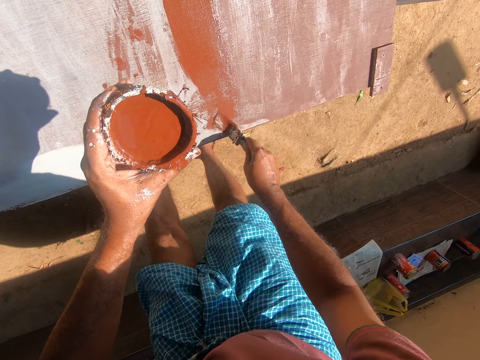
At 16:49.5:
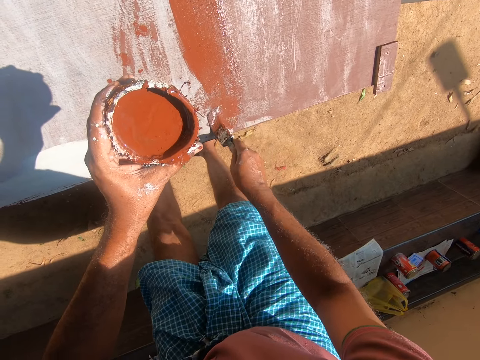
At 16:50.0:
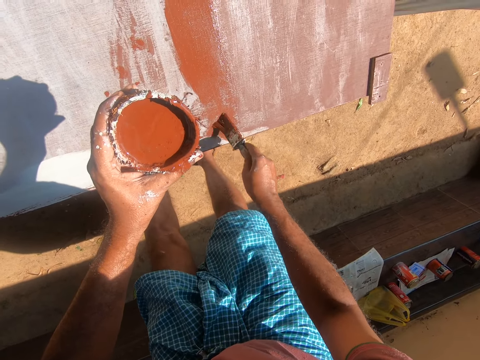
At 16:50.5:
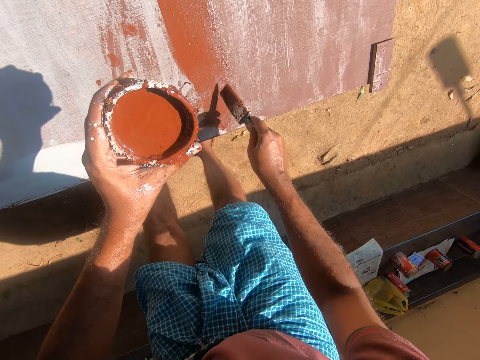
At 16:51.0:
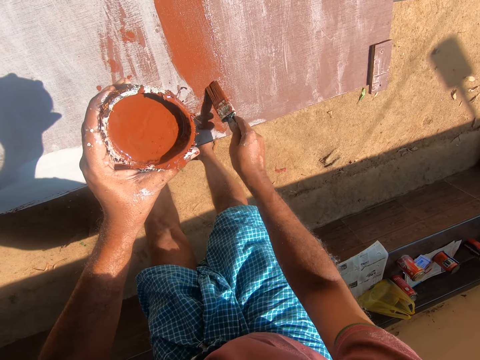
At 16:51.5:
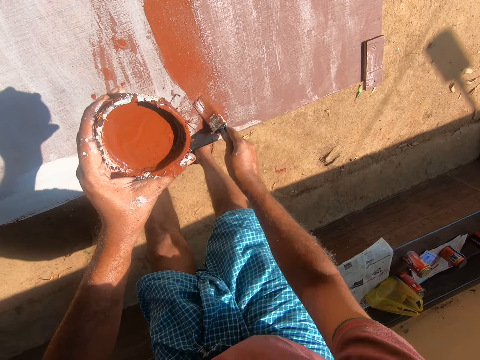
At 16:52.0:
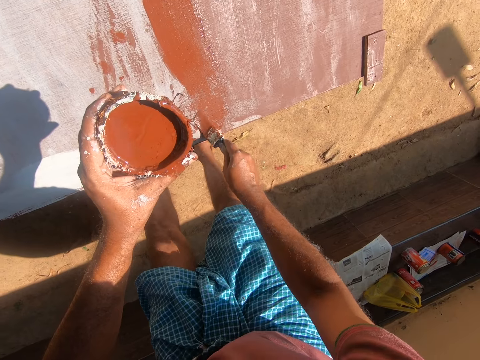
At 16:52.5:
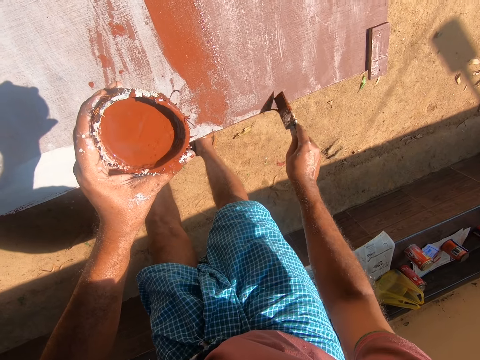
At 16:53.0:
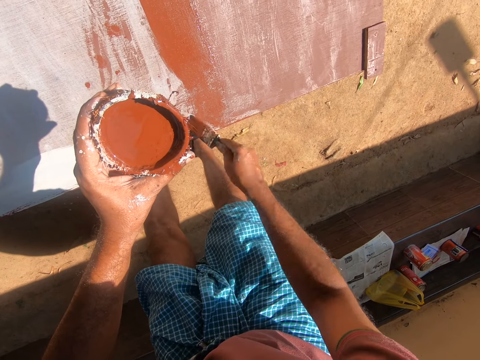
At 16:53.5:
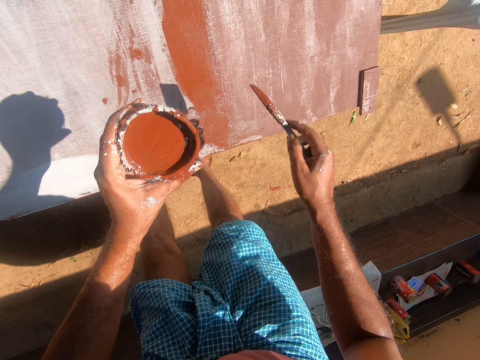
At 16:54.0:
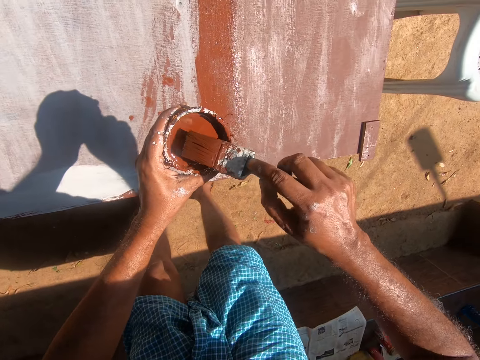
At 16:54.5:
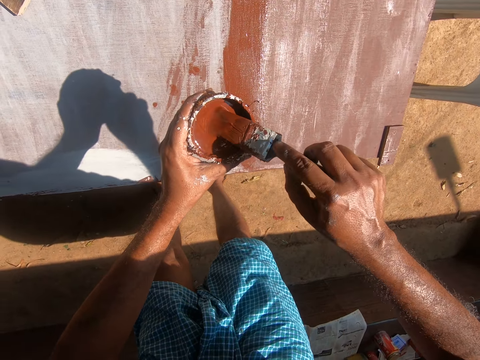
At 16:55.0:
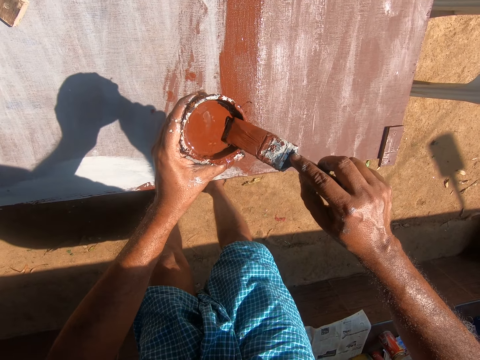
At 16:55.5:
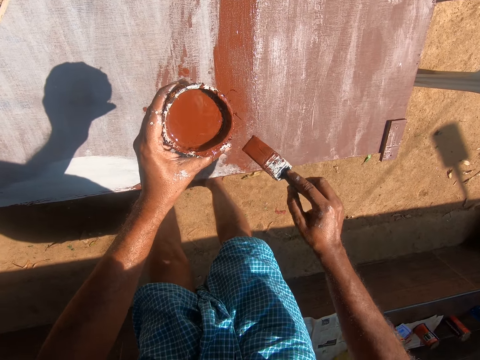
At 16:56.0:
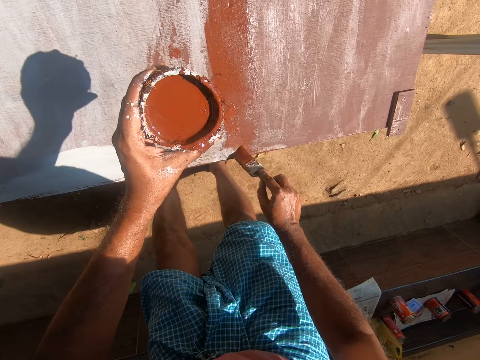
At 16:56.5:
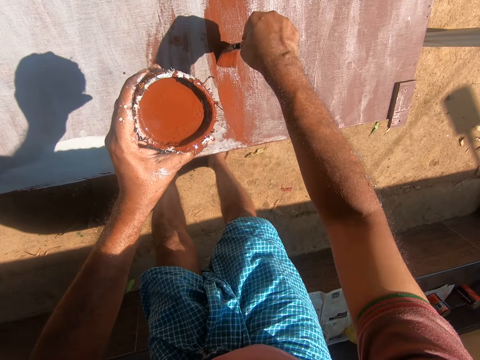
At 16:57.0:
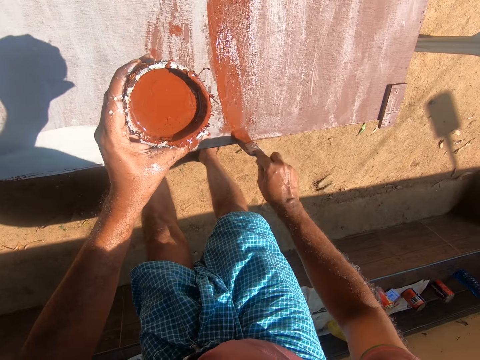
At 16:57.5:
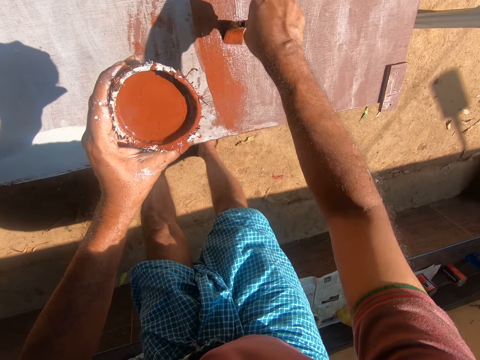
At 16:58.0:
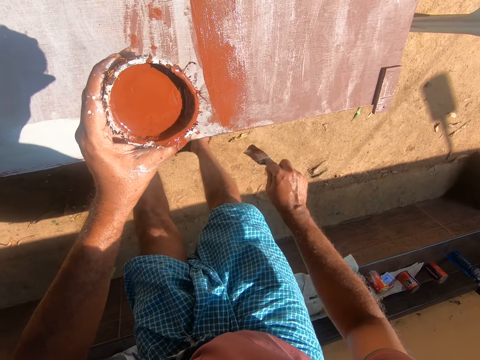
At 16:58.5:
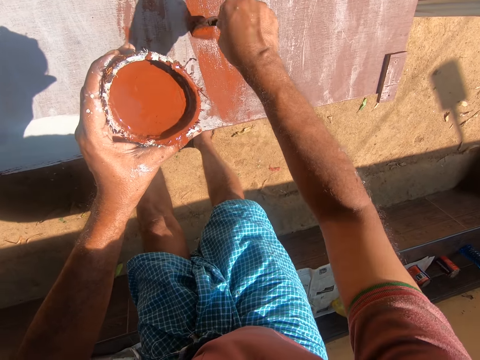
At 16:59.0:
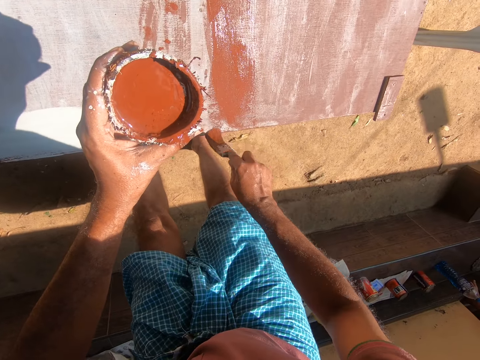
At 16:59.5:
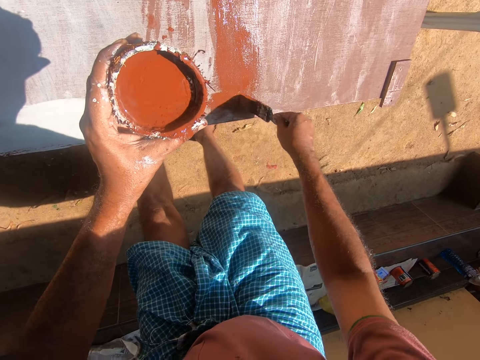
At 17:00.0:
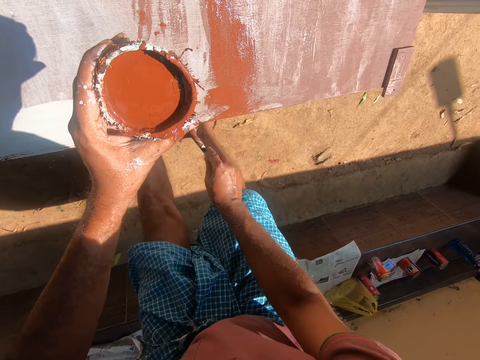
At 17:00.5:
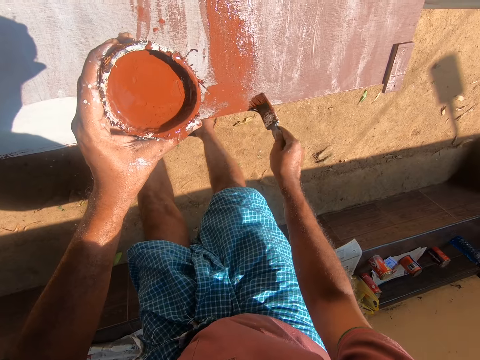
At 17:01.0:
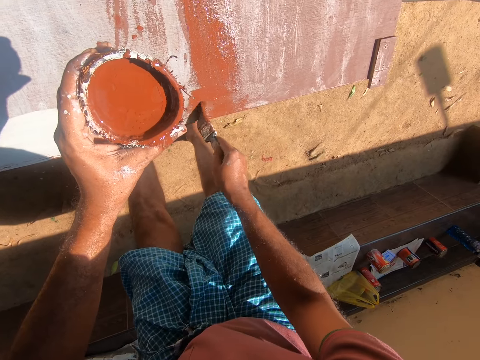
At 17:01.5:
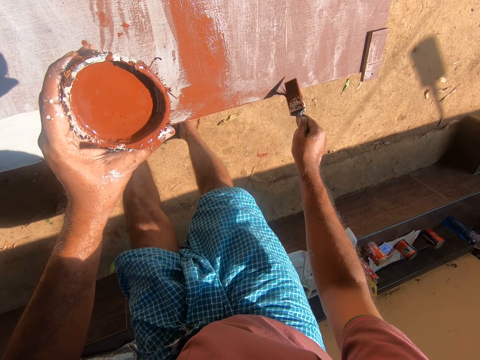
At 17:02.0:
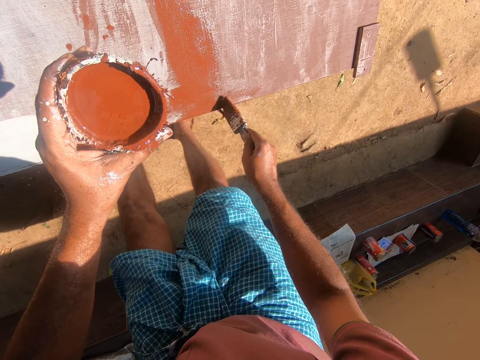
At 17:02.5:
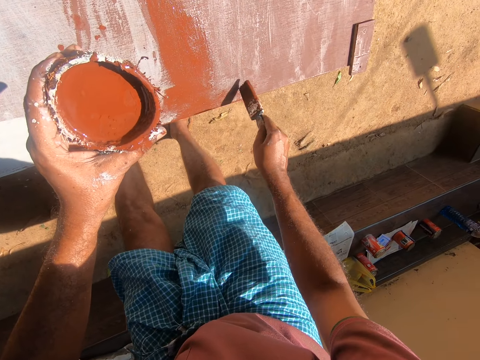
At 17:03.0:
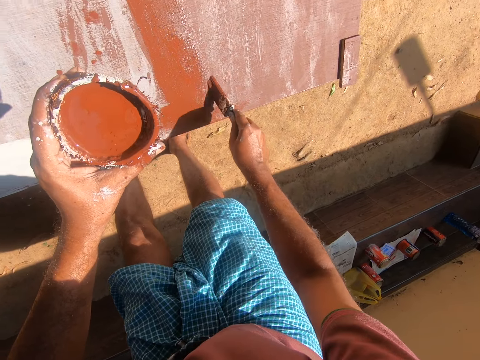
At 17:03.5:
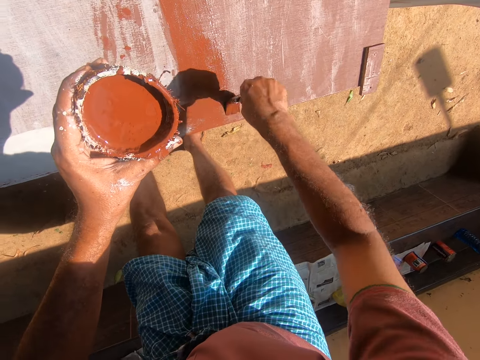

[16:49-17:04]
The camera wearer dips the paint brush into the container of paint. They paint the cupboard with the paint brush.

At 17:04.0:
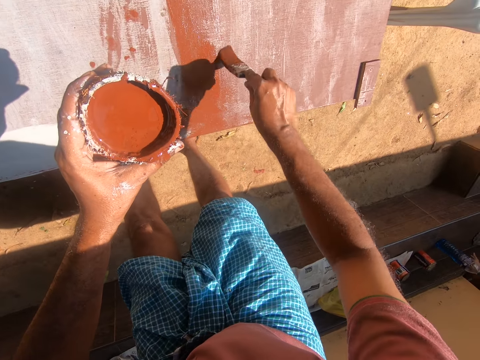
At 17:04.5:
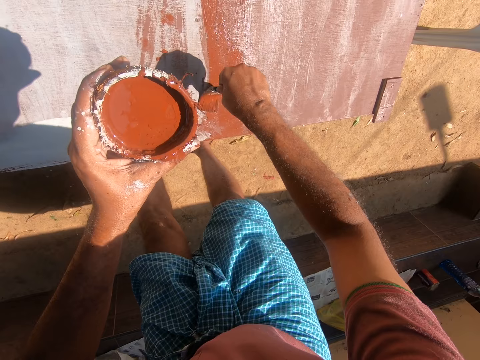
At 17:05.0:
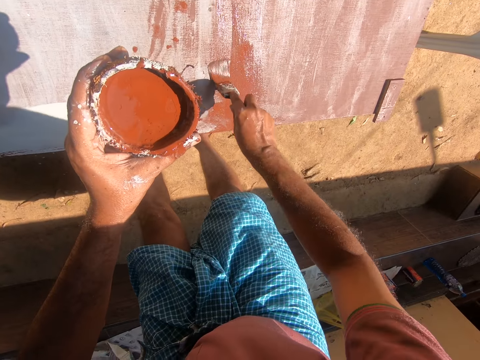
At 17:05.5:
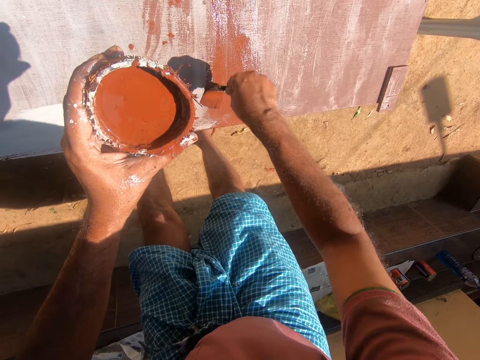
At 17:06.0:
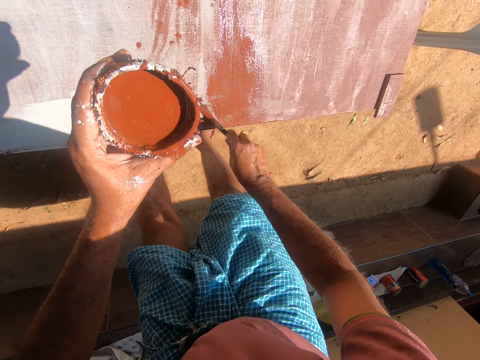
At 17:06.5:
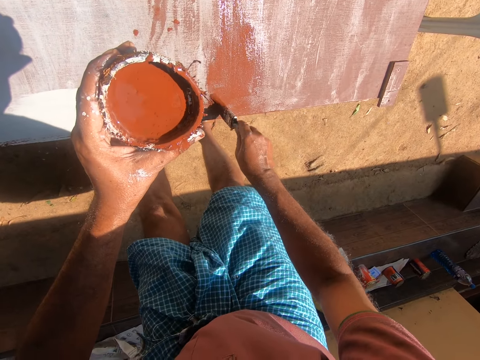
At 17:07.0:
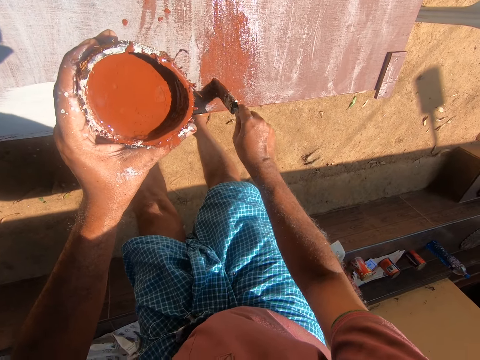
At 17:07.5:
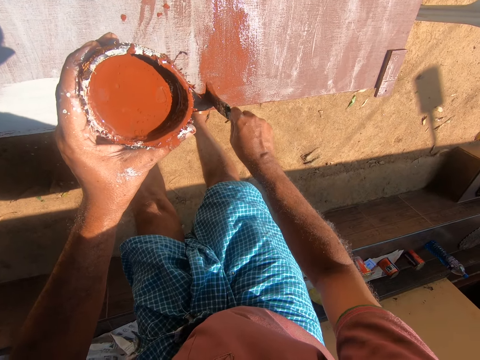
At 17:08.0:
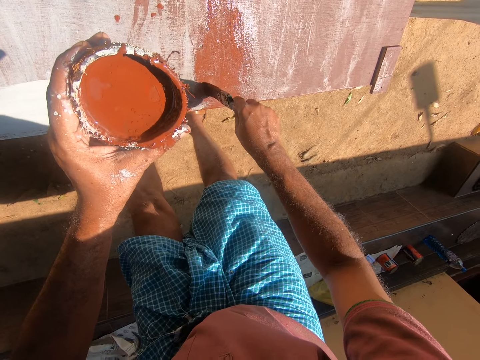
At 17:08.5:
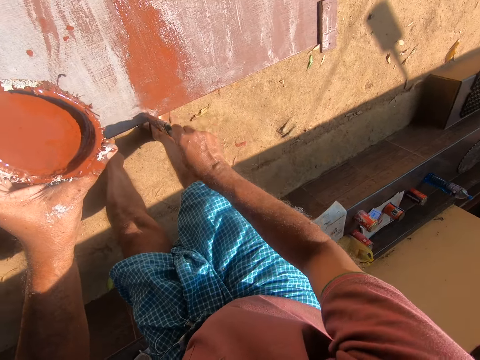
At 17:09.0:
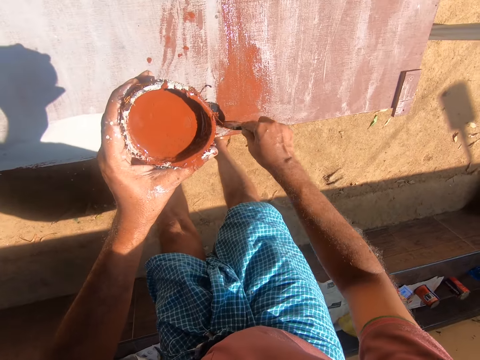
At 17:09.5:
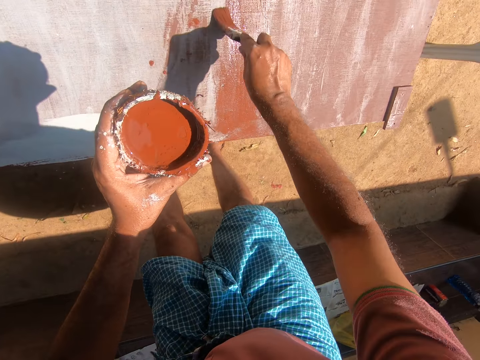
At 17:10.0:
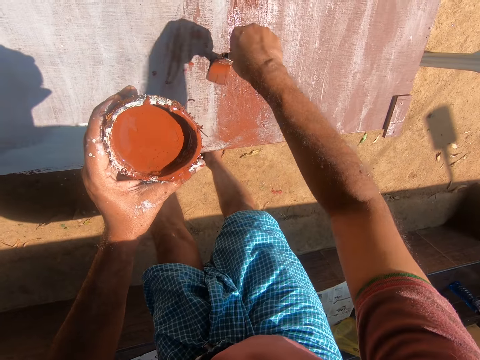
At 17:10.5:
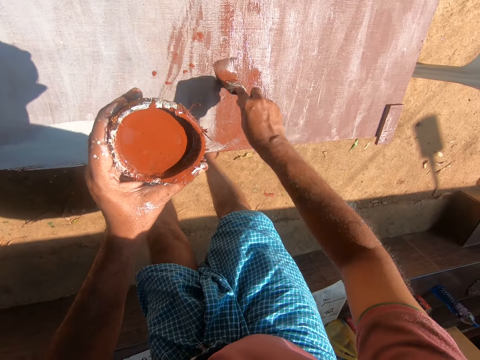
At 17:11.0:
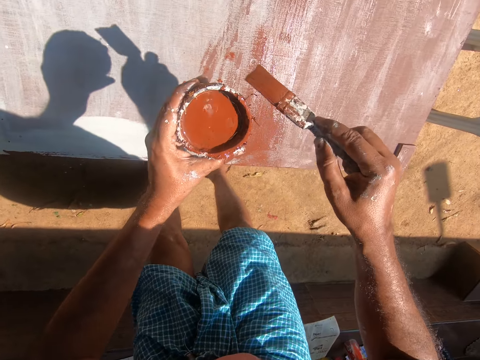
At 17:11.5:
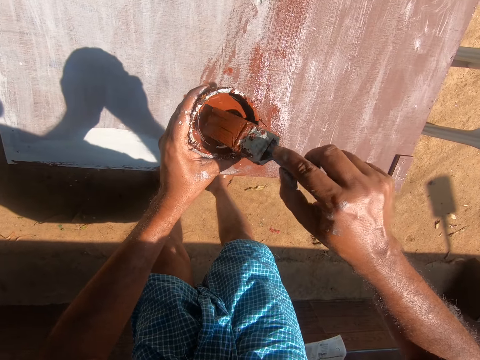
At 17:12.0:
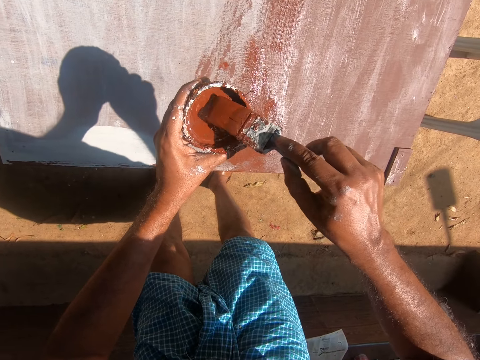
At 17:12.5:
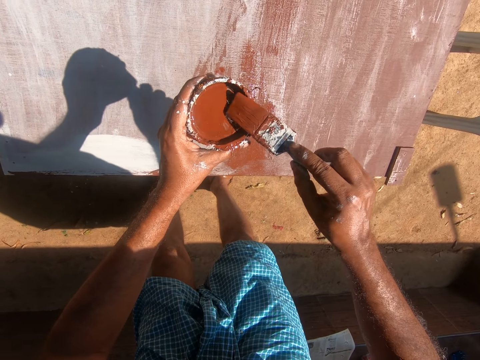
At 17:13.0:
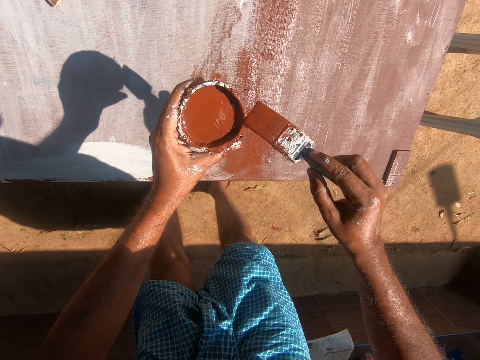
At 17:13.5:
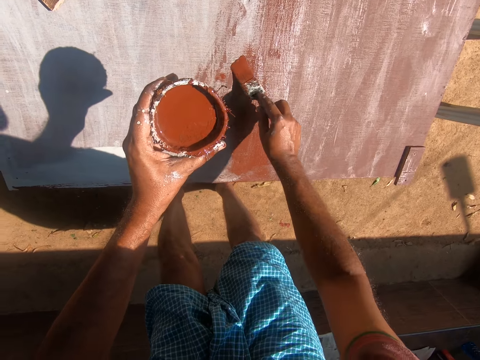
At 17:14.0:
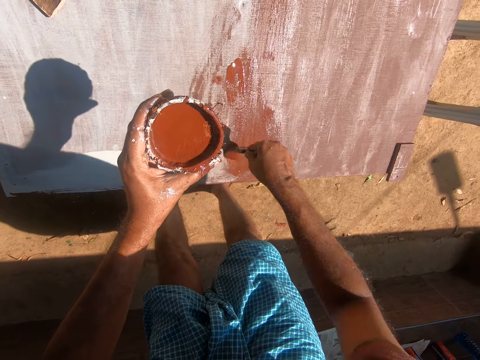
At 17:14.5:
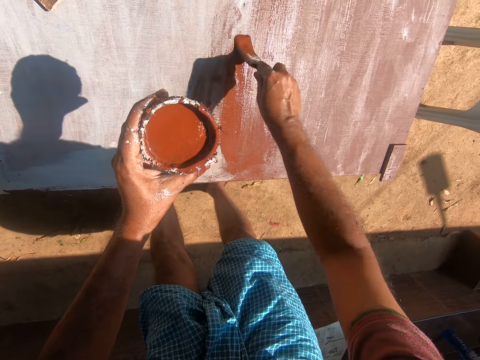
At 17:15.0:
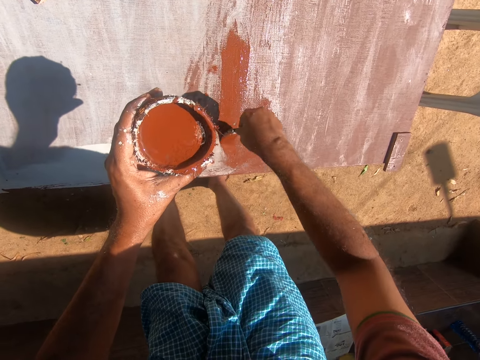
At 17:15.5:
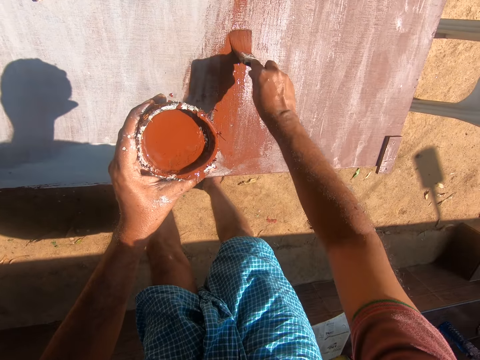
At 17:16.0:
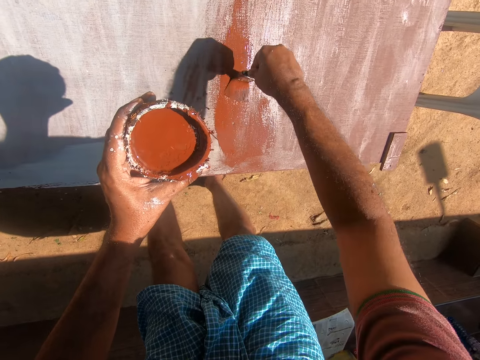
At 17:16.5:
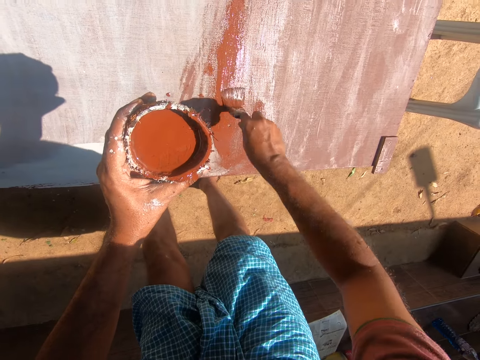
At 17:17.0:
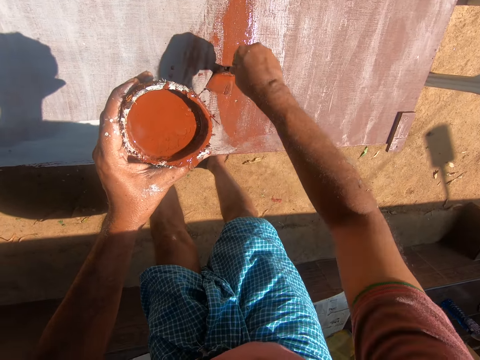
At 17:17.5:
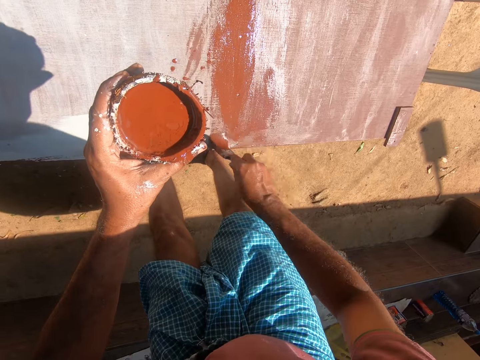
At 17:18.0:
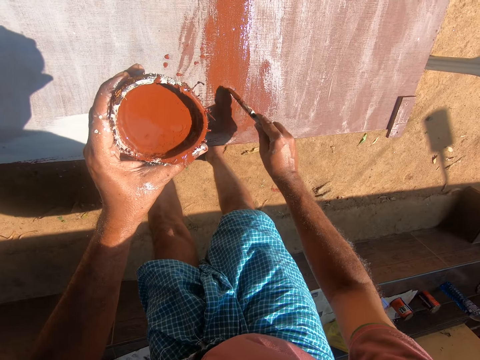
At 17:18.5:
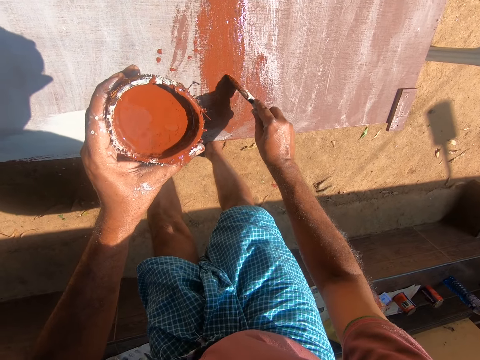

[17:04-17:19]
The camera wearer dips the paint brush into the container of paint. They paint the cupboard with the paint brush.
